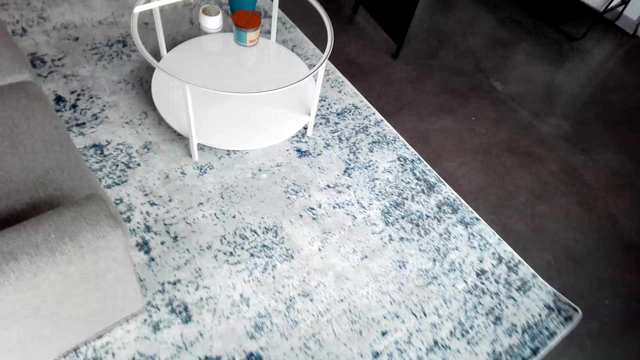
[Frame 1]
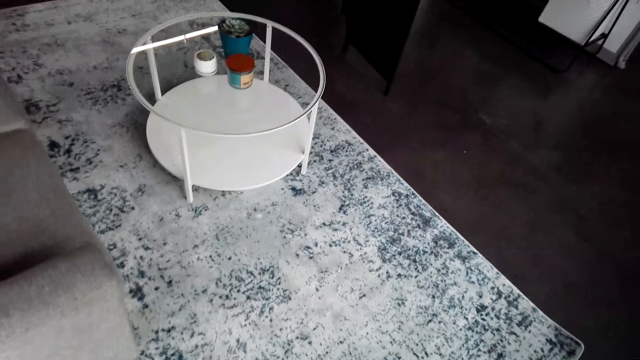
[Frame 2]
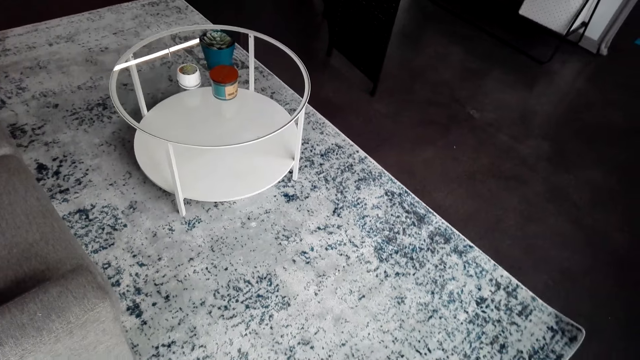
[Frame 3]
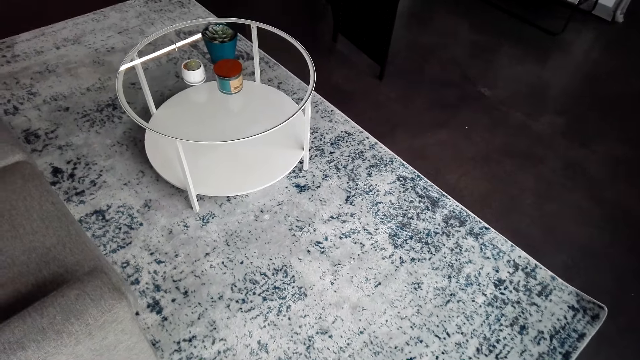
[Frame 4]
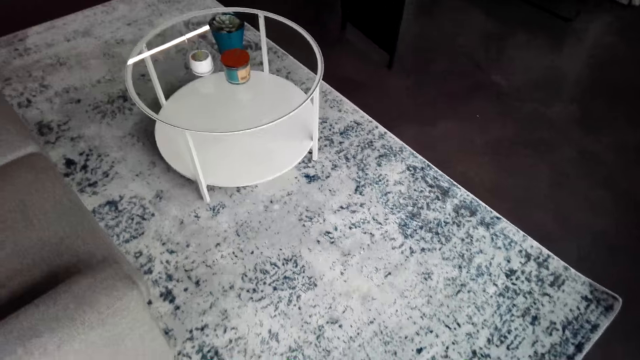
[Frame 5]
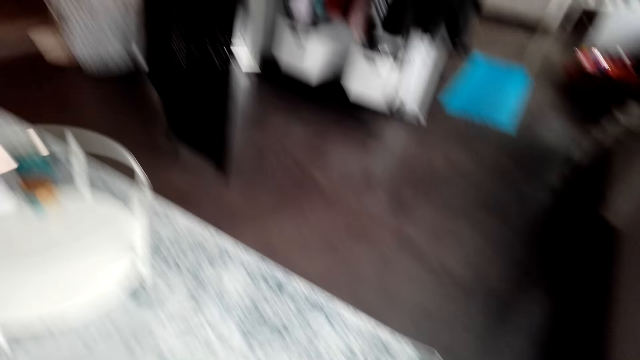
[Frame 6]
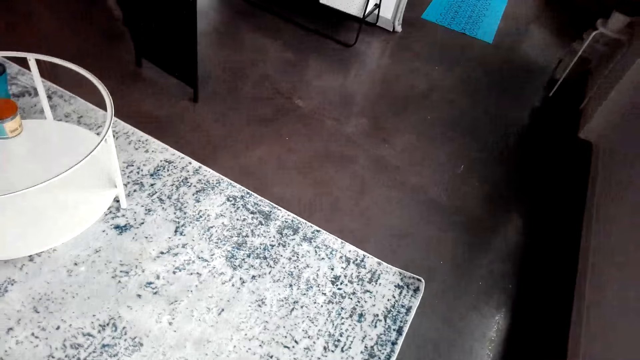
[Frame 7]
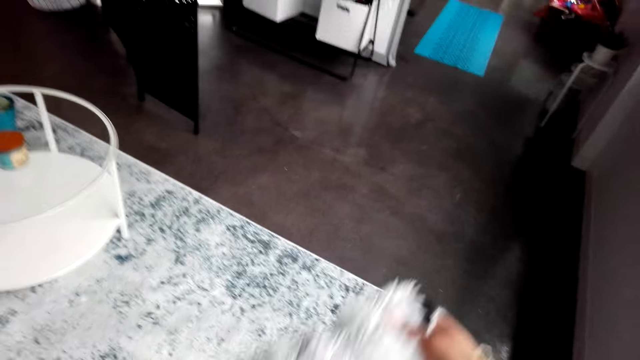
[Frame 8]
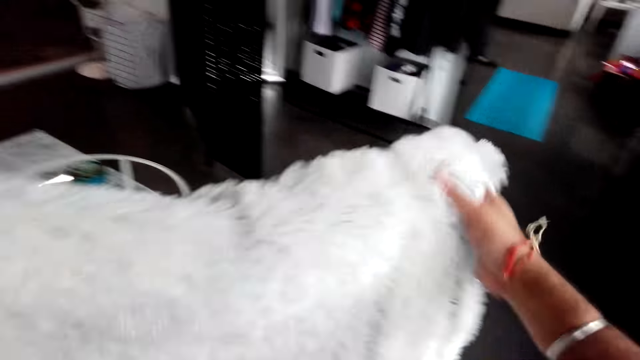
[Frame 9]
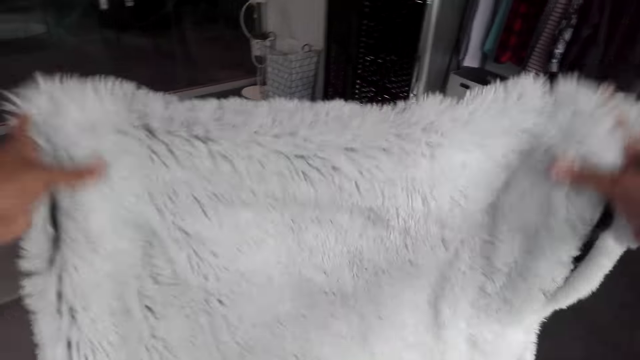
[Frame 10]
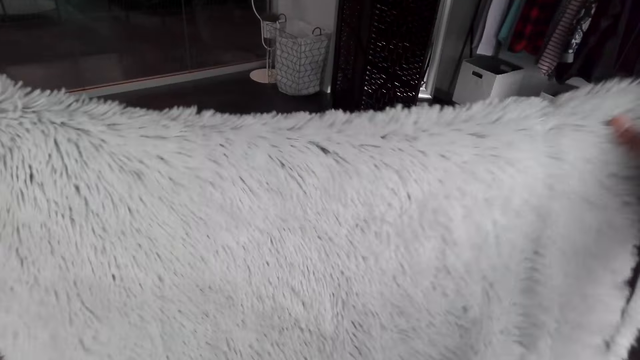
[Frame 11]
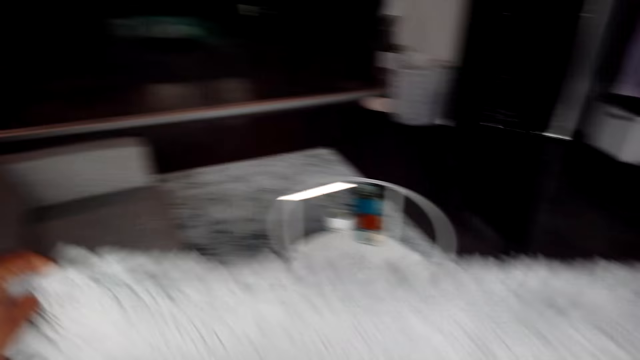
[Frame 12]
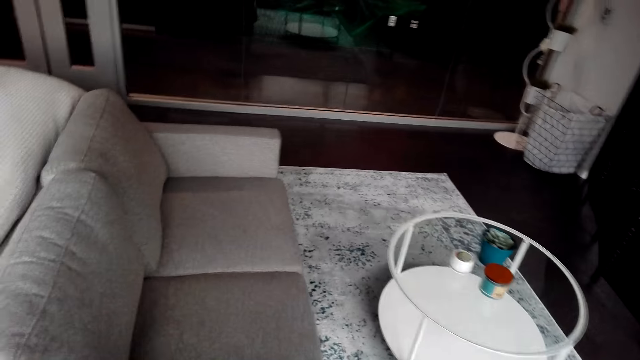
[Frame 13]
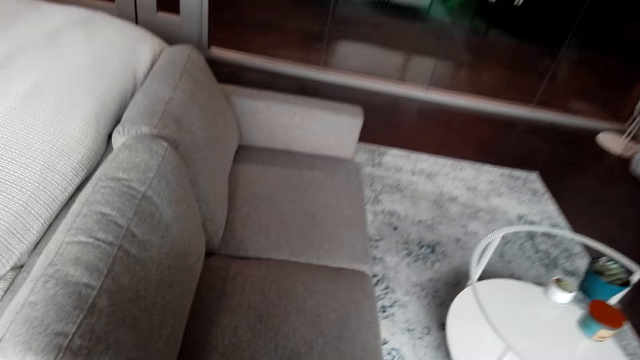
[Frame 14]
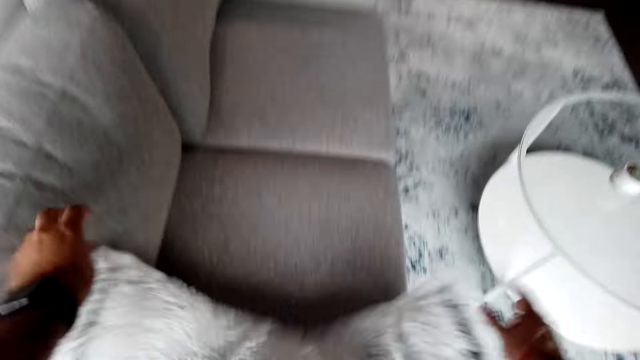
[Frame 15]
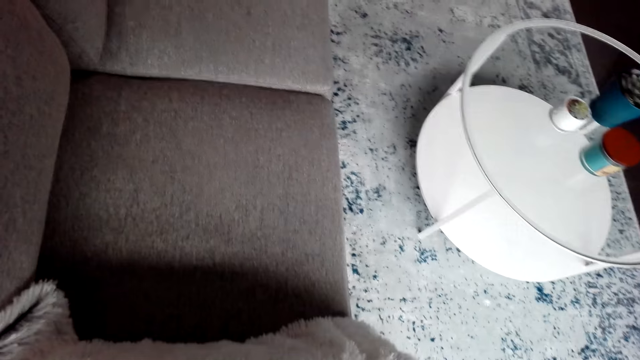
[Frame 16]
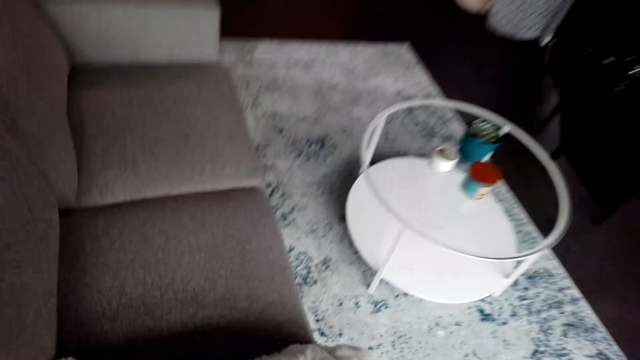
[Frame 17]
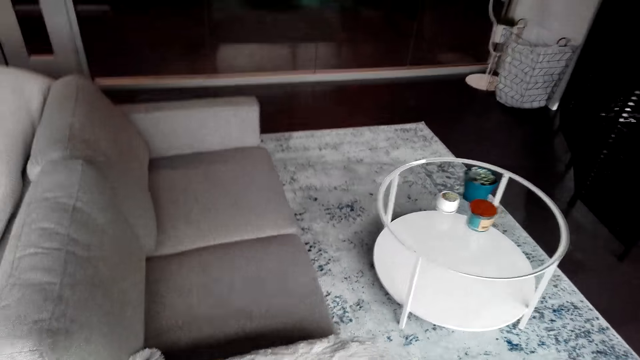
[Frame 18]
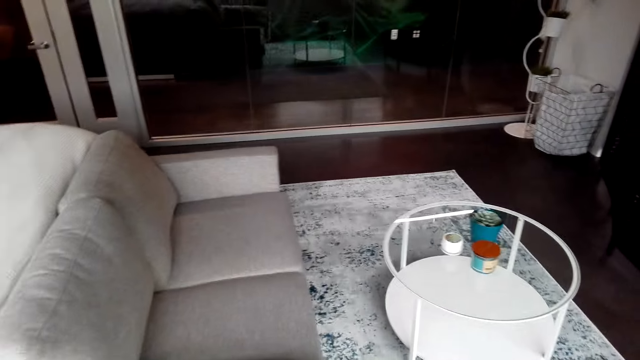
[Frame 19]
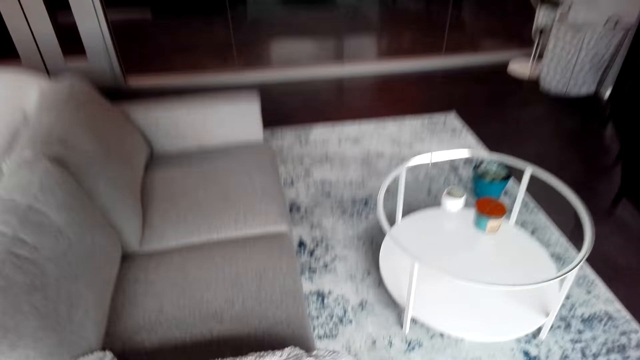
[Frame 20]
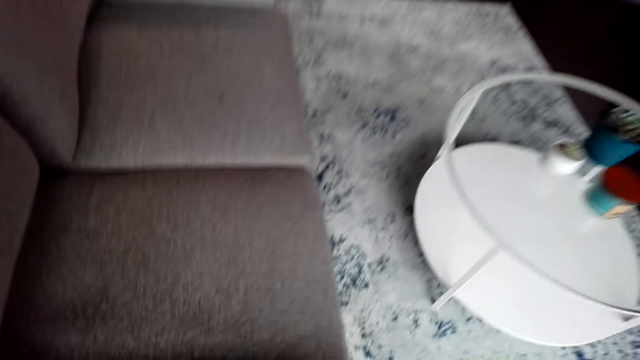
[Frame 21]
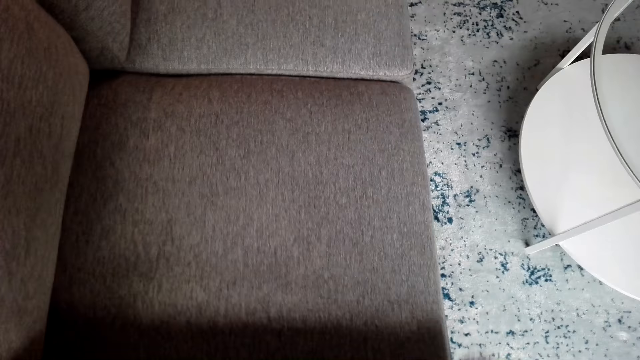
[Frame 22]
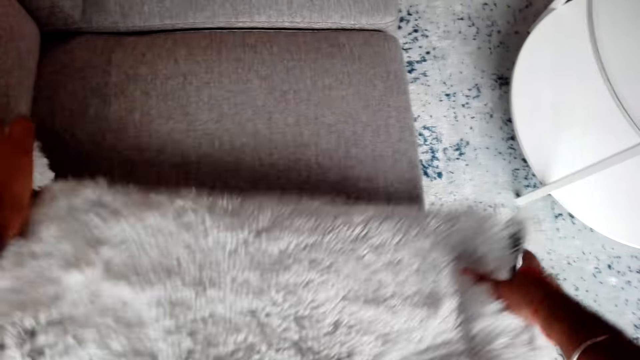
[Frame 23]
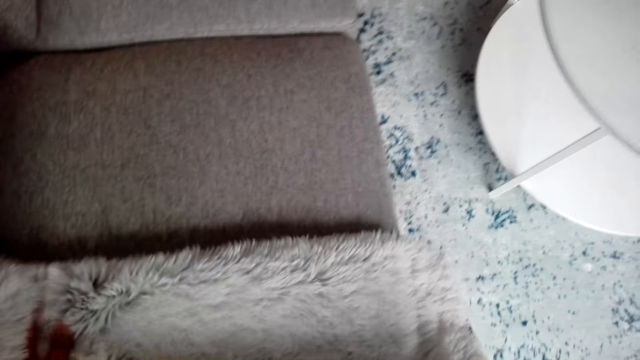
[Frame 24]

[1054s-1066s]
The camera wearer places the throw blanket on the seat.

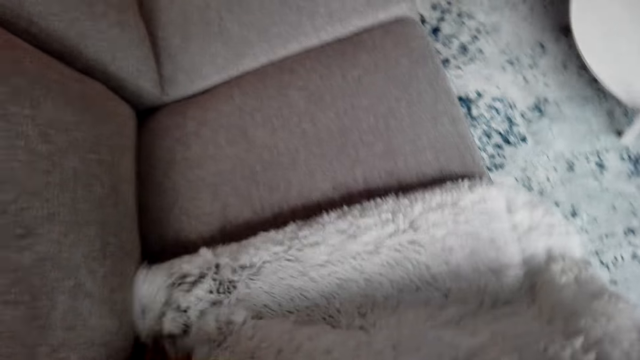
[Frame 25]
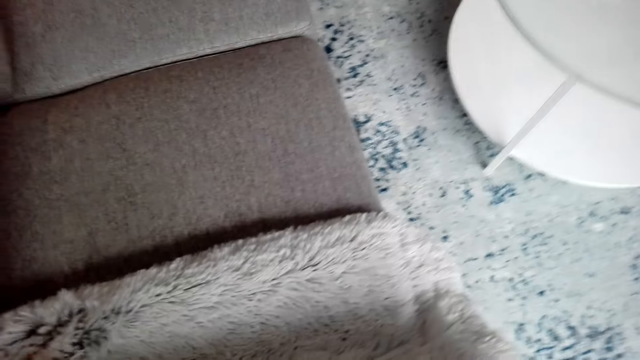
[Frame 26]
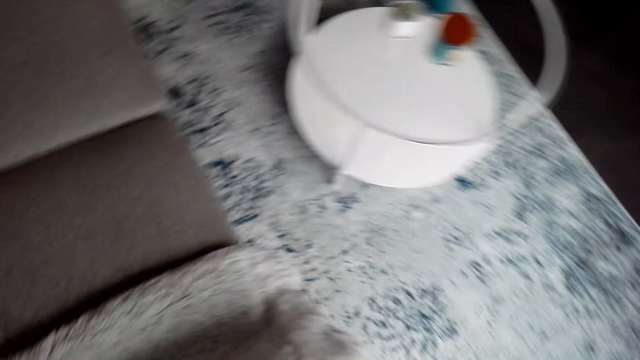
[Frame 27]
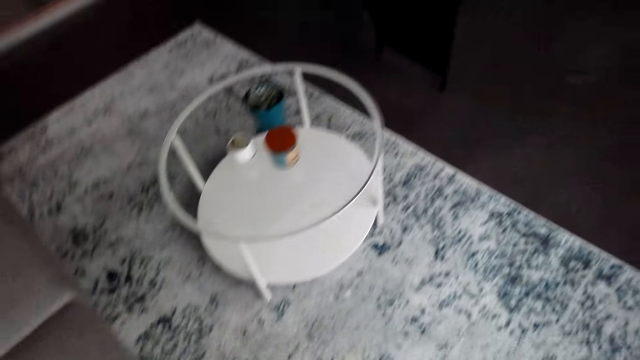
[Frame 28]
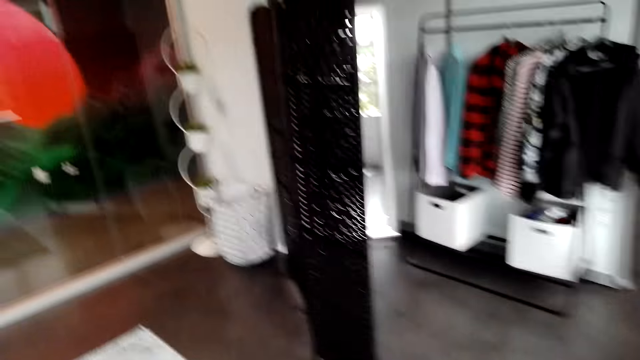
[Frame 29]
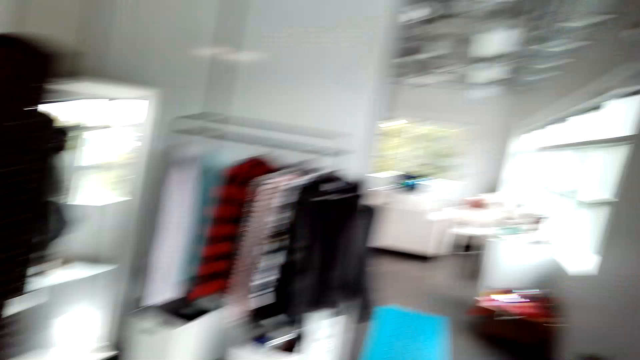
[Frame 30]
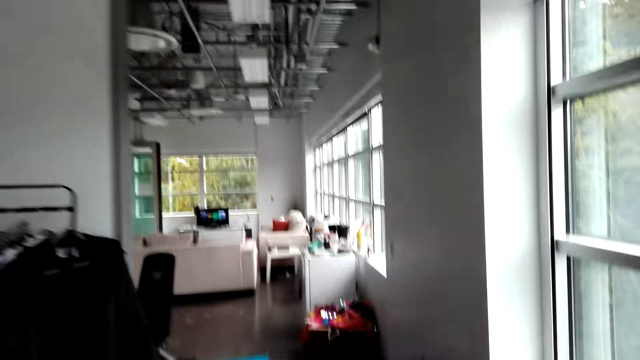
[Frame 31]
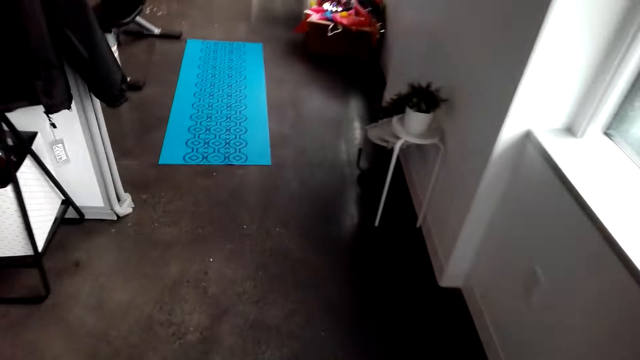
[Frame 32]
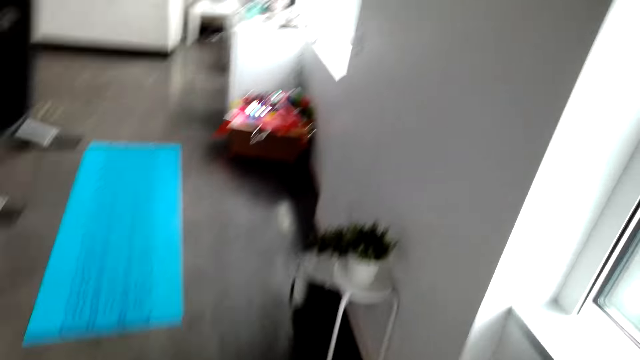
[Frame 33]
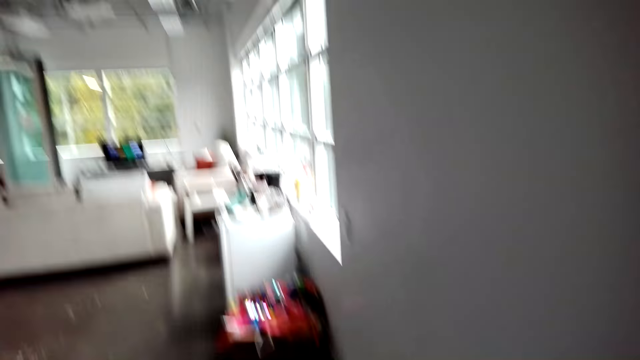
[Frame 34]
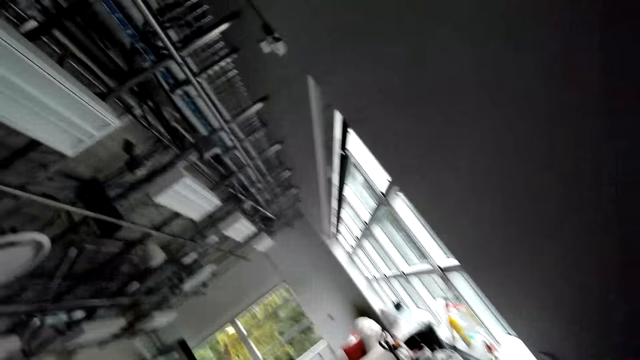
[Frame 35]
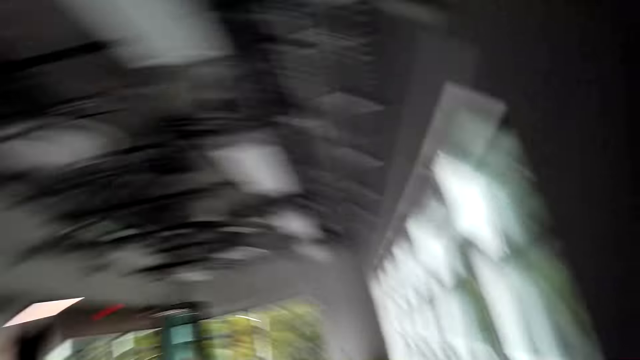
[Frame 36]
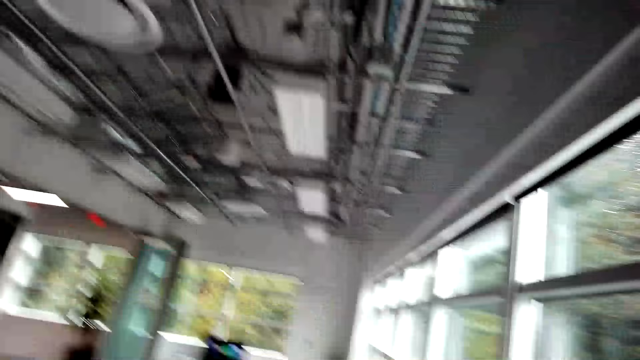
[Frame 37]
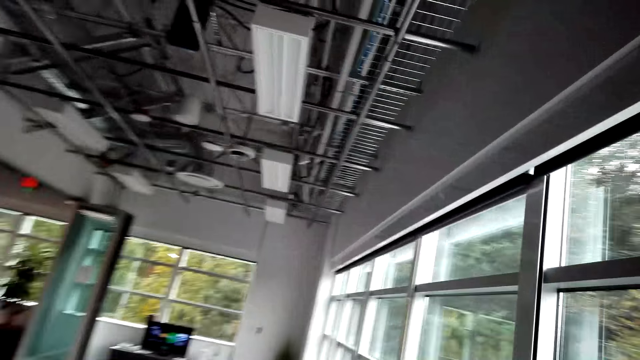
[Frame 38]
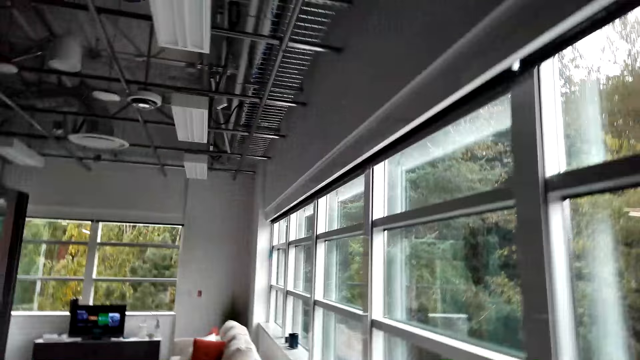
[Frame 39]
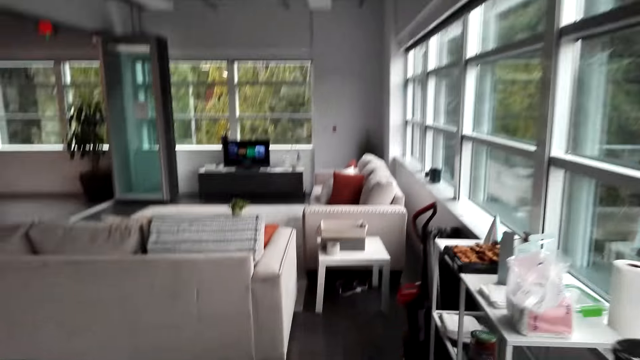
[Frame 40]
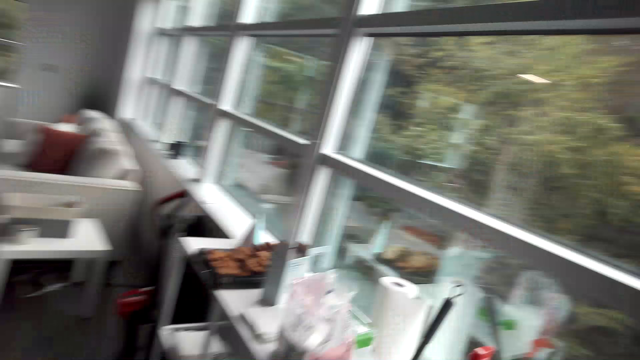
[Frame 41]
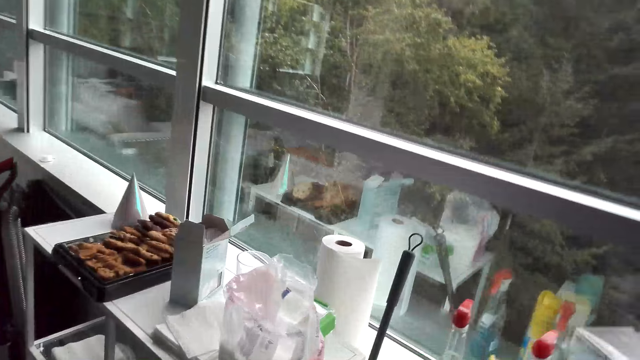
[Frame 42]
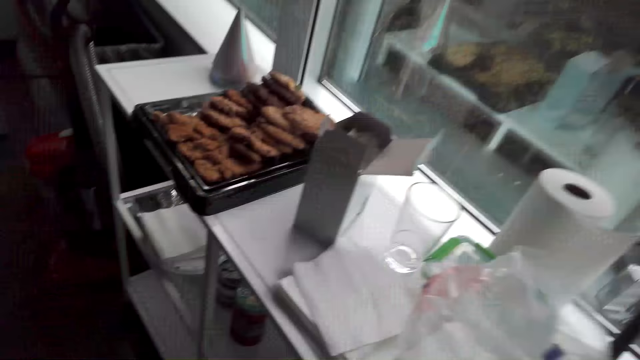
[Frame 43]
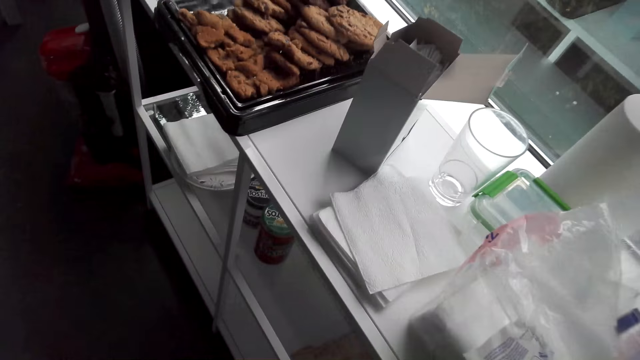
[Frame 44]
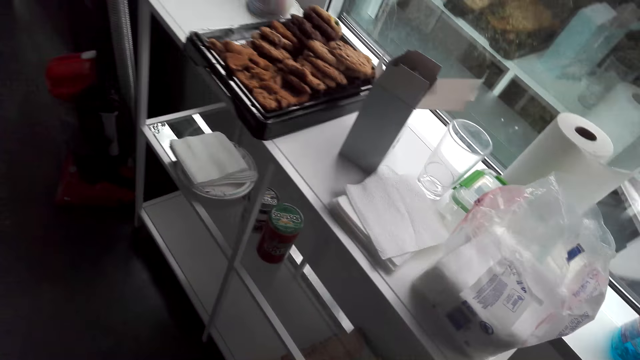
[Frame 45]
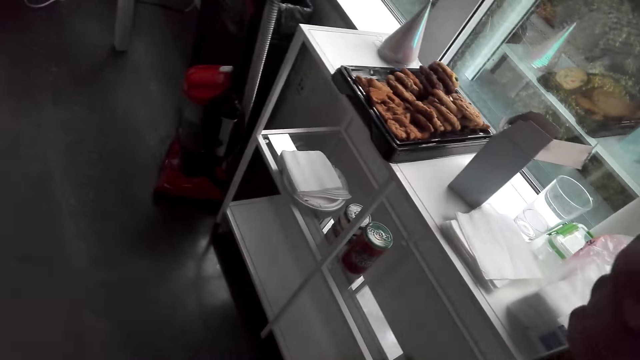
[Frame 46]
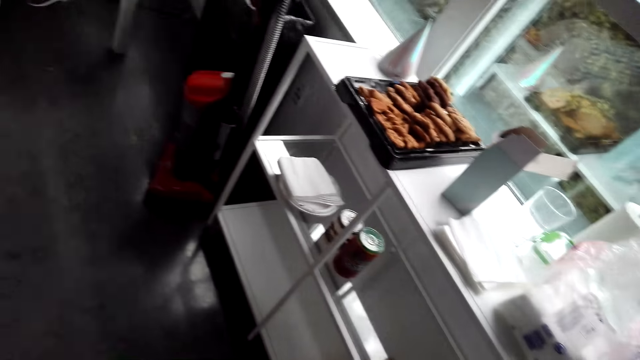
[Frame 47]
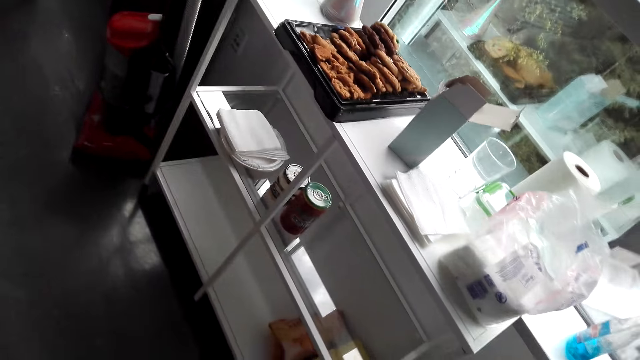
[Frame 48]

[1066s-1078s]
The camera wearer moves in the room. They pick the broom.
